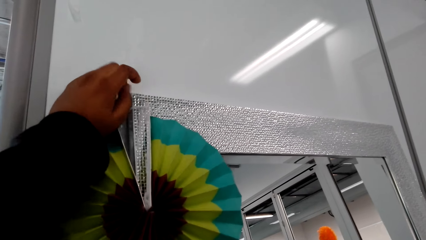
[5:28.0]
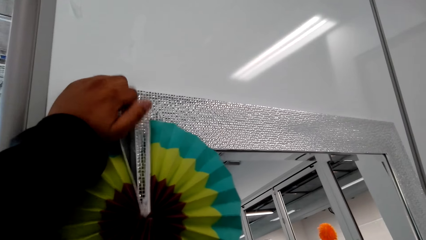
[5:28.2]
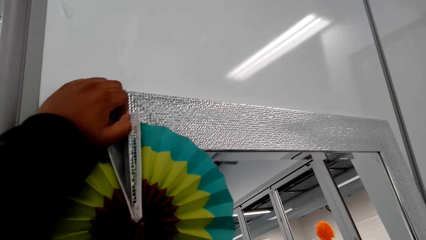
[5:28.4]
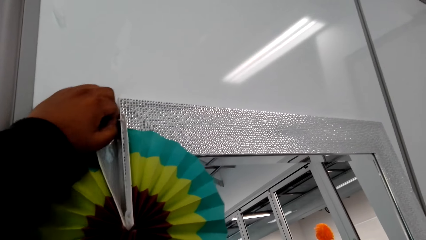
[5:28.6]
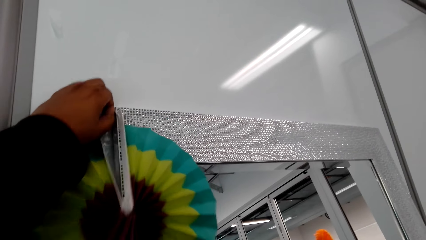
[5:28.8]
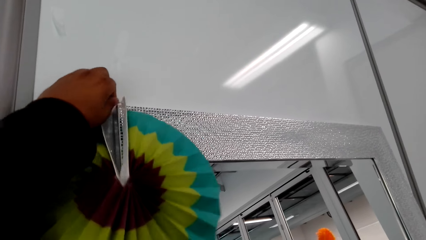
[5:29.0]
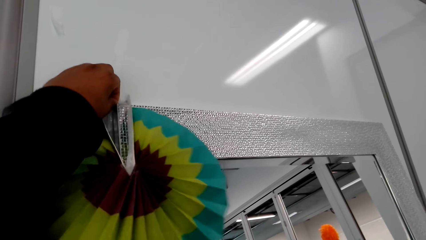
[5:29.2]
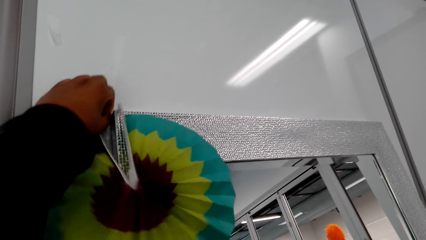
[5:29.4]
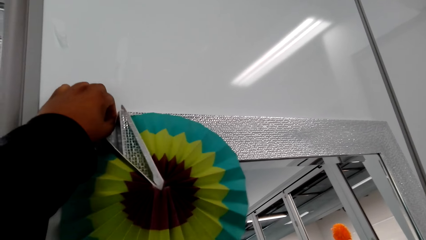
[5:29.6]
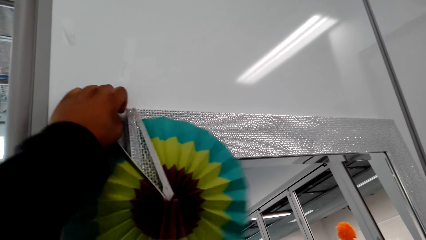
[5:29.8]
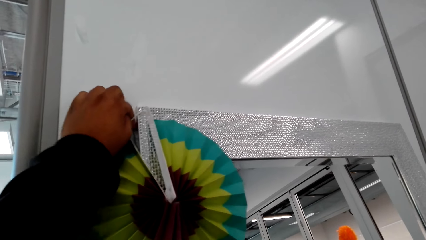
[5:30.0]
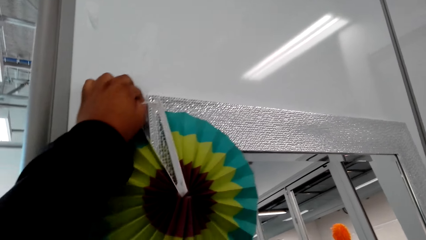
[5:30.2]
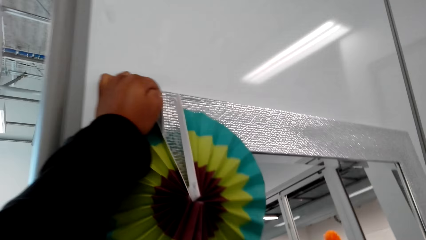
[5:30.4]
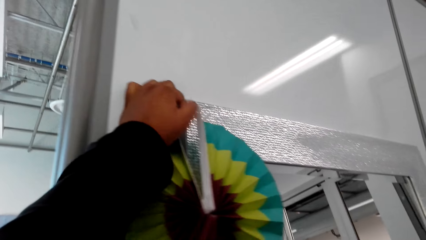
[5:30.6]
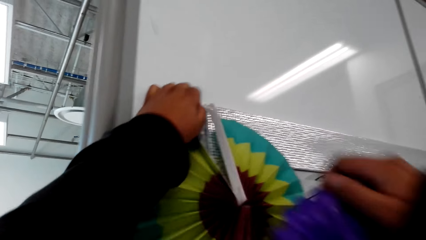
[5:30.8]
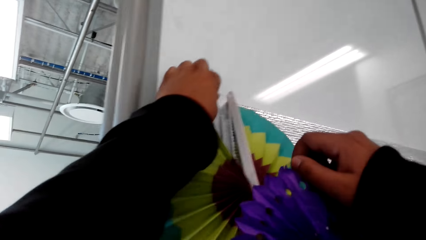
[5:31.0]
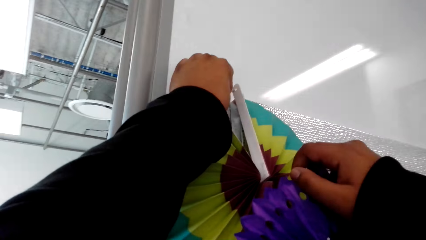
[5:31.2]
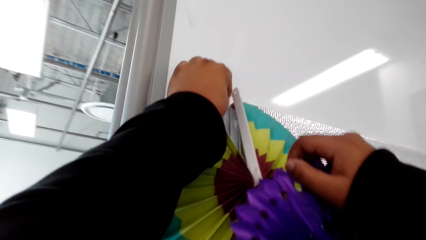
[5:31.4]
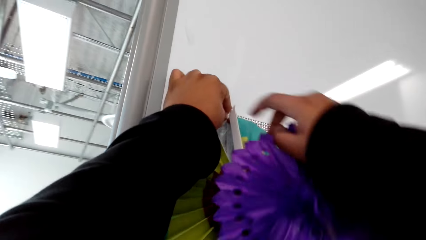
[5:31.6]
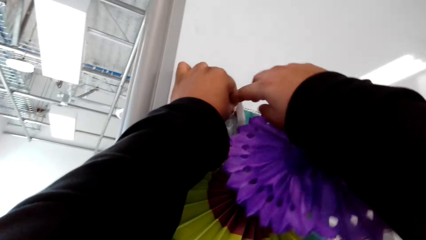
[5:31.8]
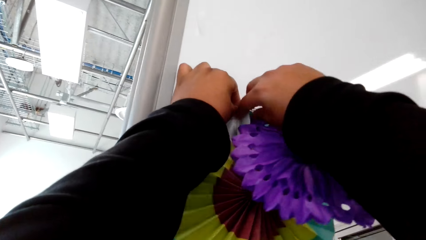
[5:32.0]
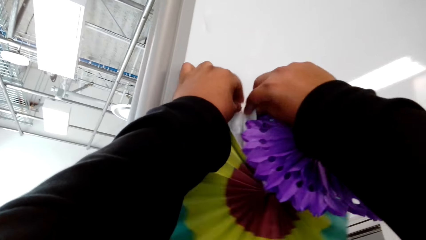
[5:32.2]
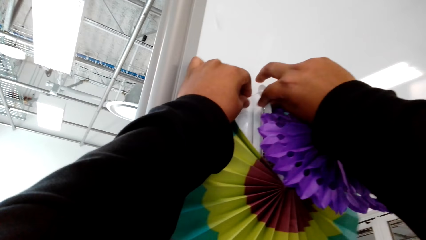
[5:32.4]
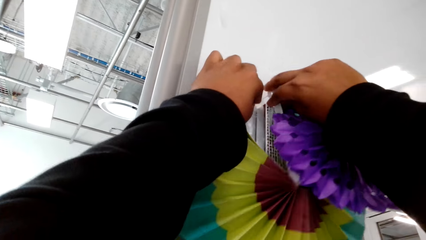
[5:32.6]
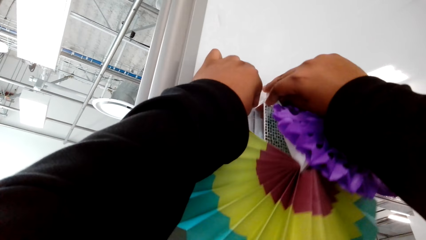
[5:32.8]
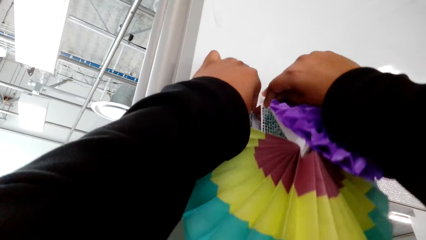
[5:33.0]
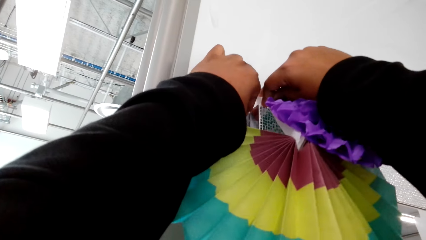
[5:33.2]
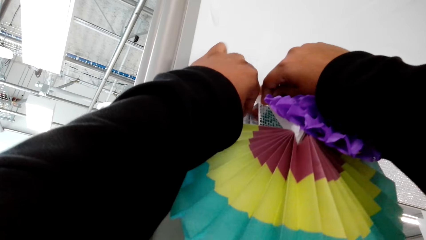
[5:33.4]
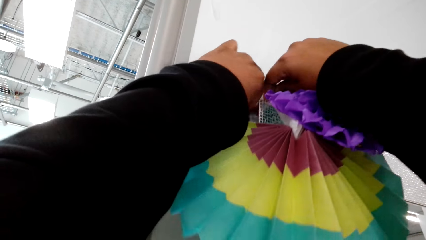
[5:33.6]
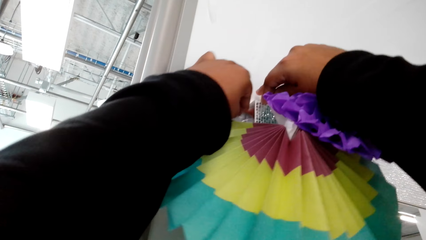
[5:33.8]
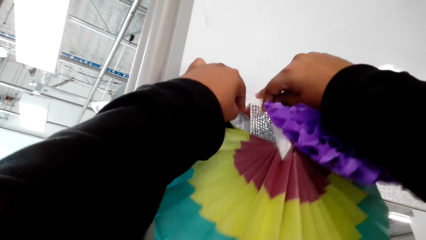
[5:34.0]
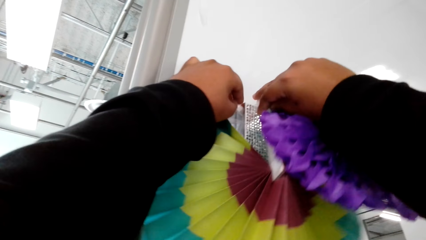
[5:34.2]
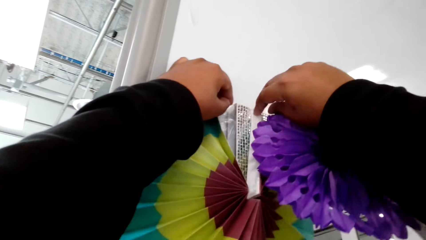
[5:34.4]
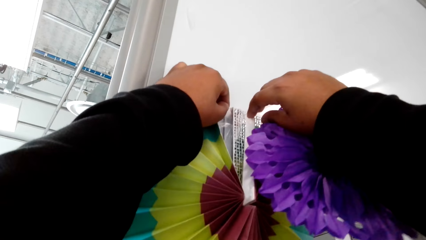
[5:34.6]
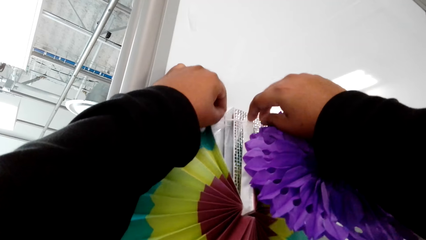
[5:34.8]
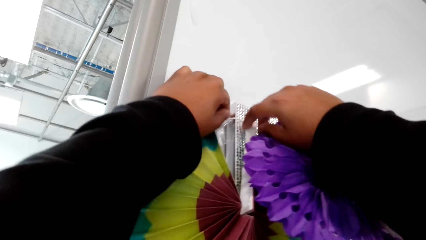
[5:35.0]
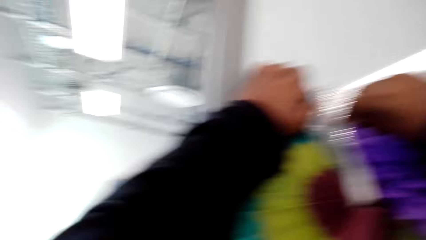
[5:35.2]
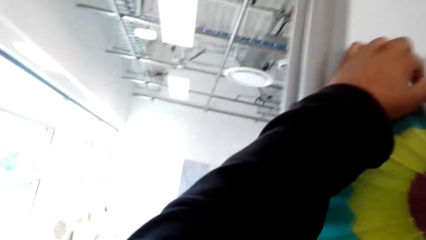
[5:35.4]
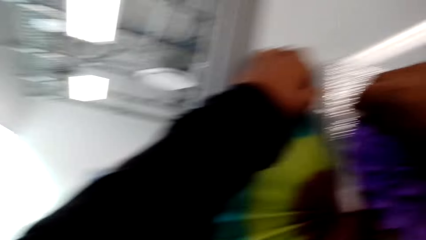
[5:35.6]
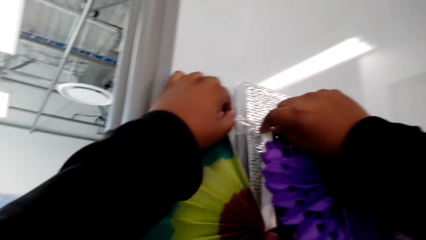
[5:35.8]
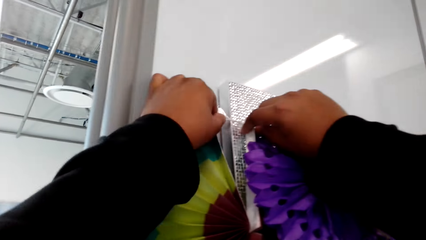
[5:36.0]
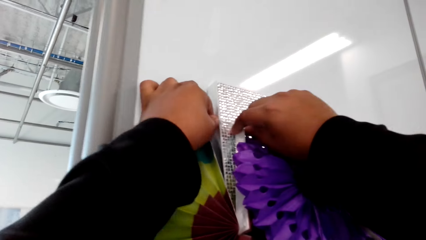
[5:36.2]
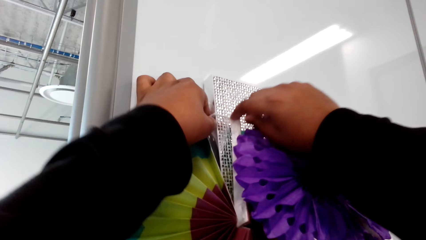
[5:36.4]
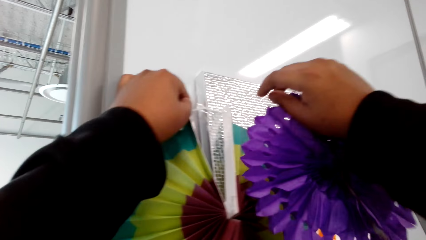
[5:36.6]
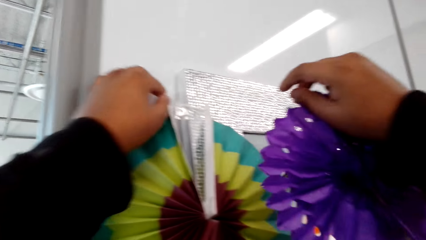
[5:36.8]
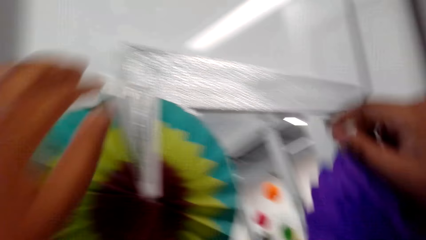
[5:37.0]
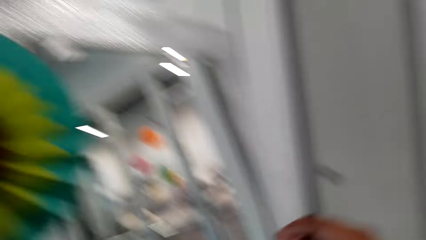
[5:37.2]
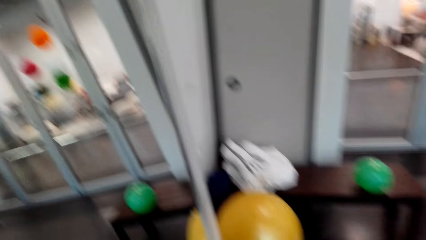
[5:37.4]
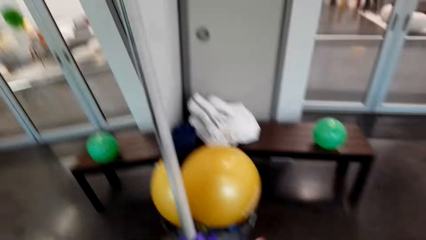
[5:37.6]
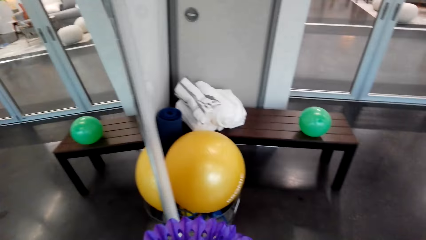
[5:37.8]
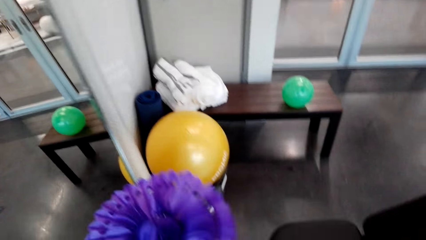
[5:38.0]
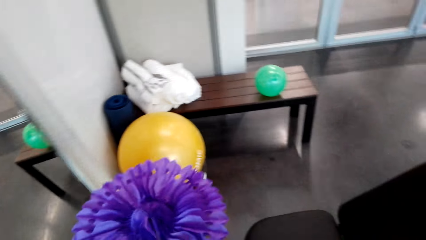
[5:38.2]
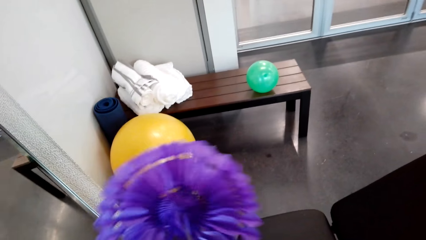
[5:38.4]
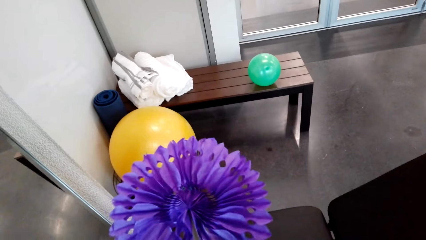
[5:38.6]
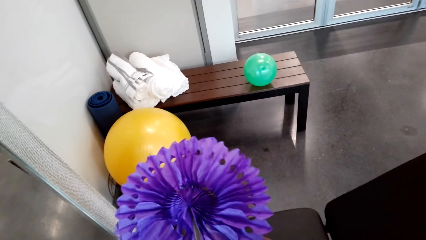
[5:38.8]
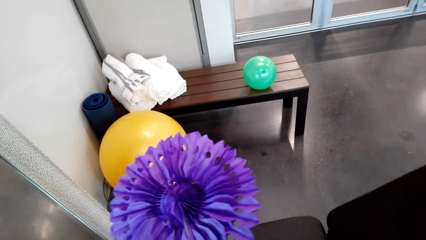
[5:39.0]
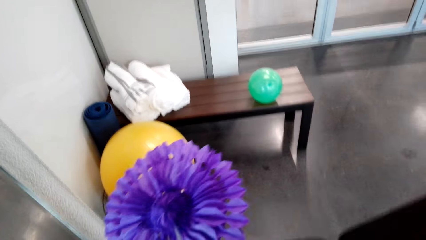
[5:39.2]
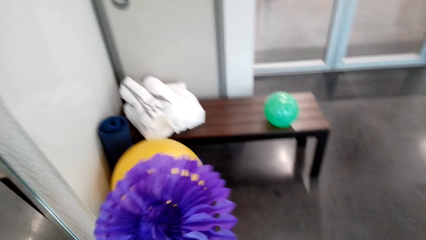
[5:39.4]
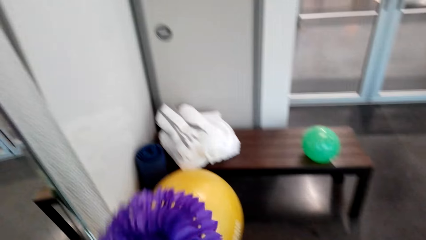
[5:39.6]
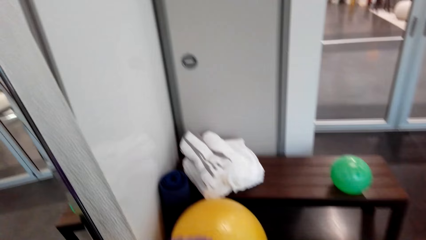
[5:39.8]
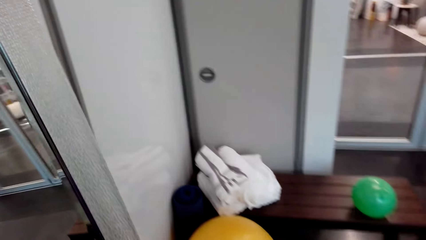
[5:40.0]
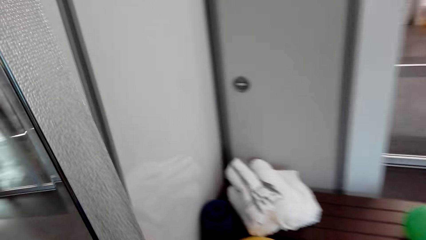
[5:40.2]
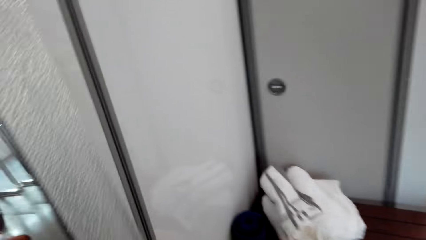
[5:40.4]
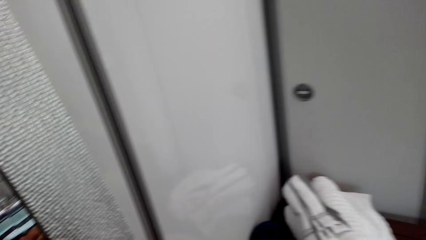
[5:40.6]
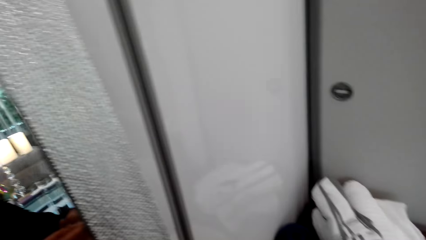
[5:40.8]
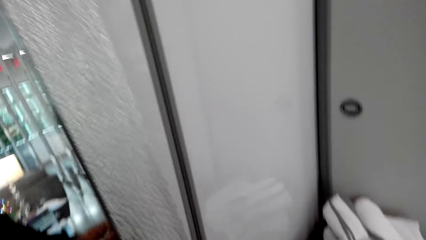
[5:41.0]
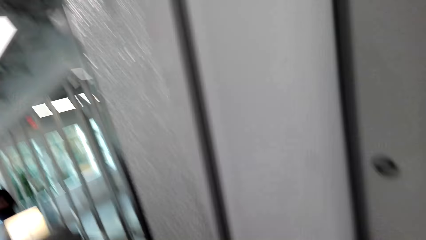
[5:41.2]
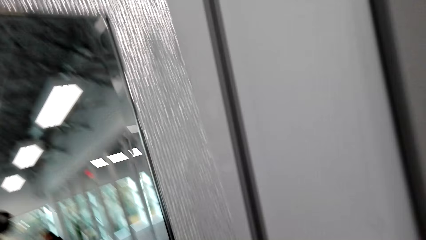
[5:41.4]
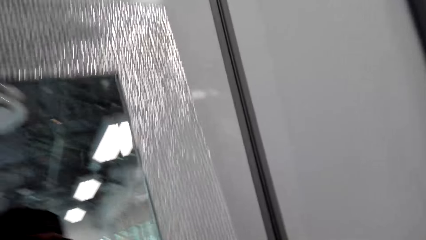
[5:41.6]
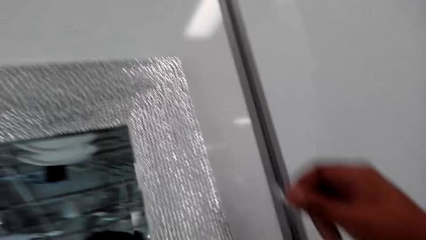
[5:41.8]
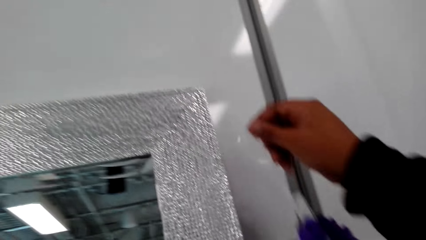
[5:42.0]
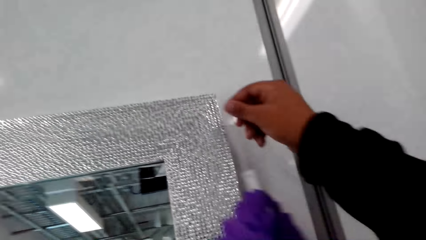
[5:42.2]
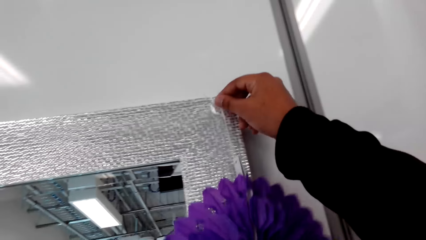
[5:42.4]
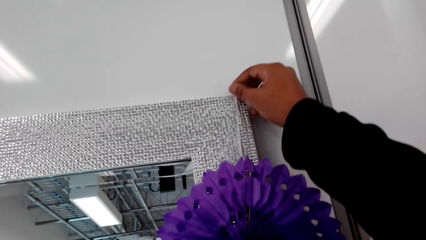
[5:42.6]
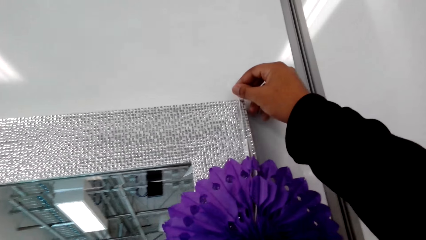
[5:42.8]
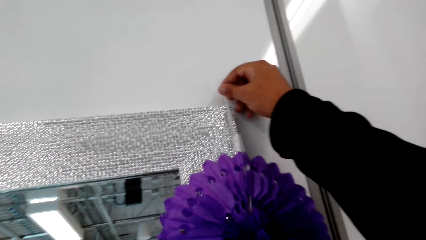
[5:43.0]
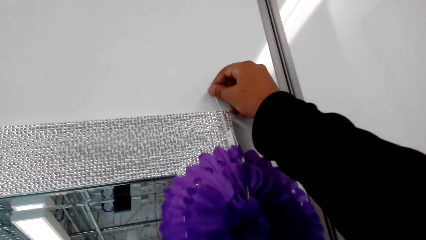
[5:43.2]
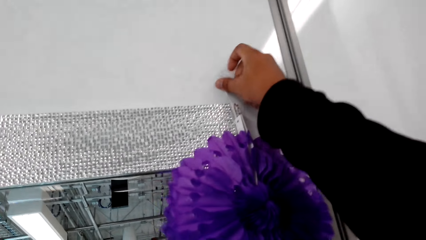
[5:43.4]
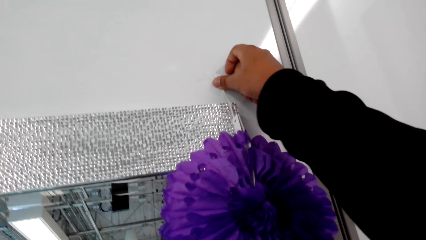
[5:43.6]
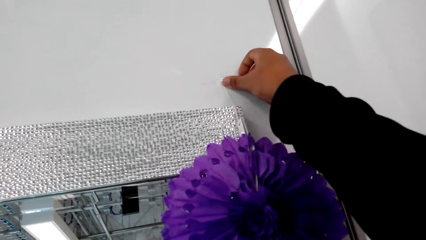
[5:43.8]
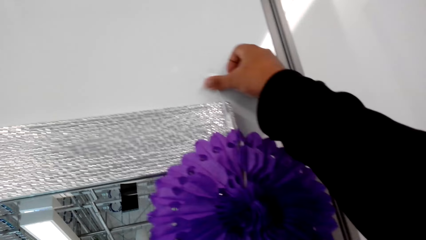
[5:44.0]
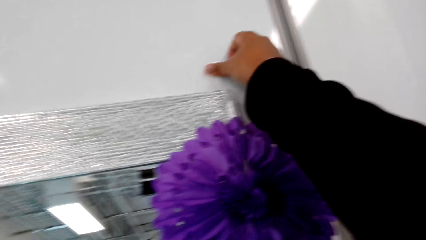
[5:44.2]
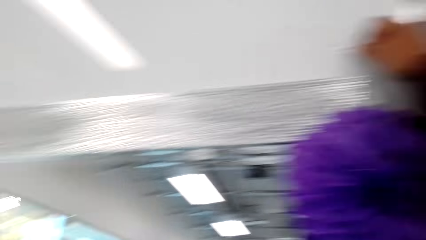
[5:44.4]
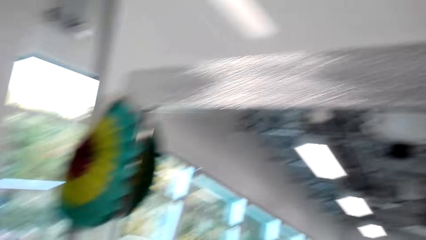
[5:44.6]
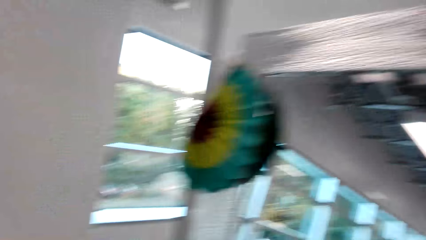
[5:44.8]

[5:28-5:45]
The camera wearer hangs a paper fan on a mirror. He looks at his purple paper fan. He hangs the paper fan on the mirror.
